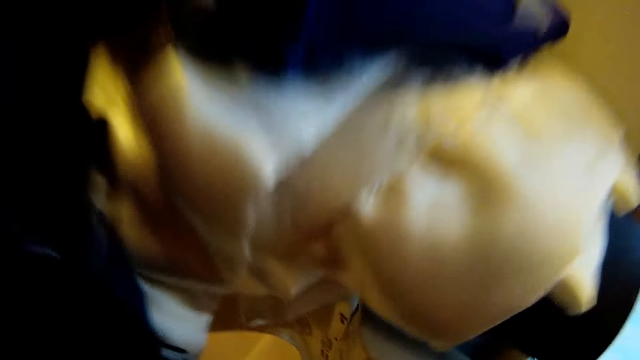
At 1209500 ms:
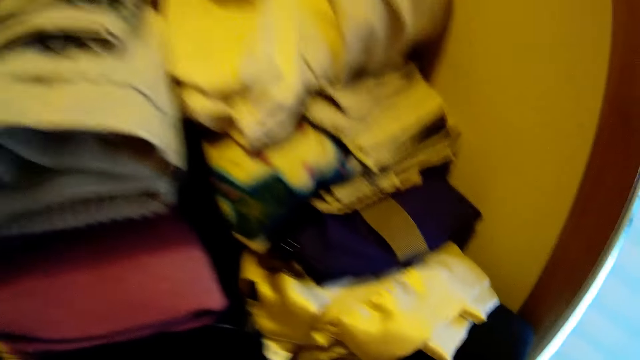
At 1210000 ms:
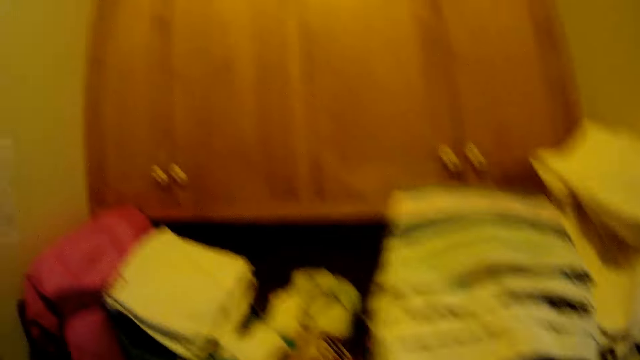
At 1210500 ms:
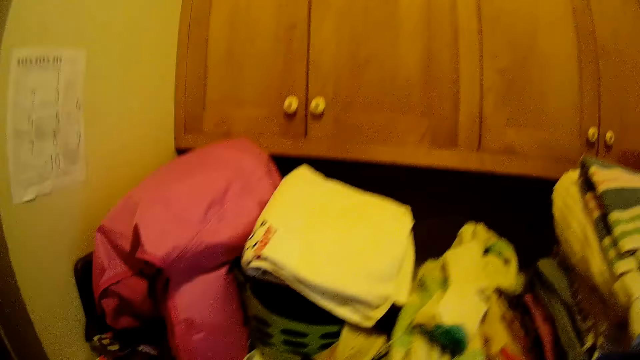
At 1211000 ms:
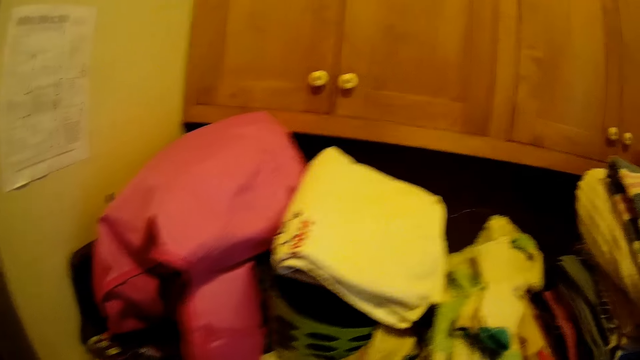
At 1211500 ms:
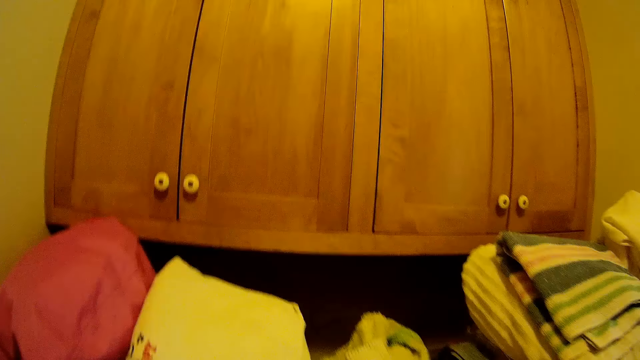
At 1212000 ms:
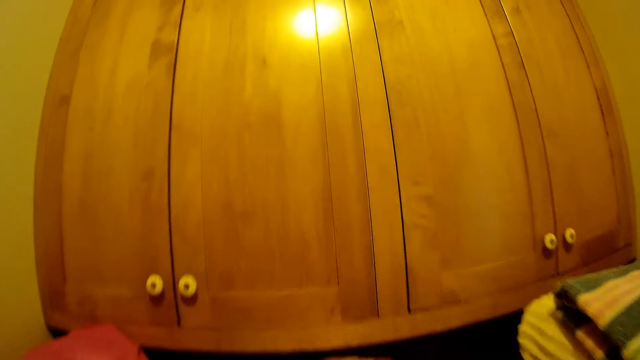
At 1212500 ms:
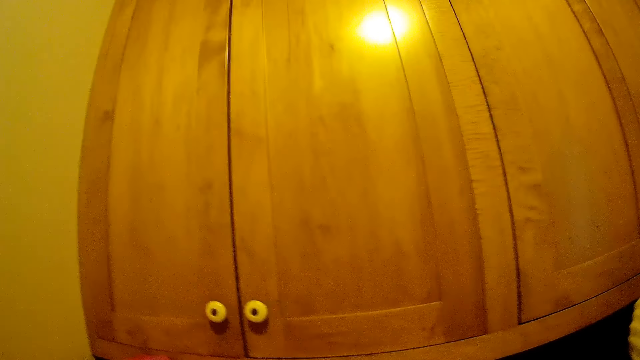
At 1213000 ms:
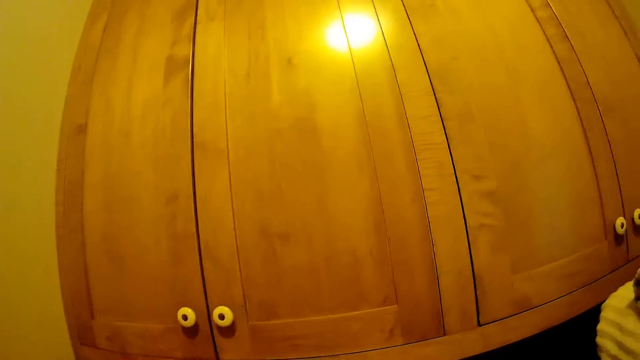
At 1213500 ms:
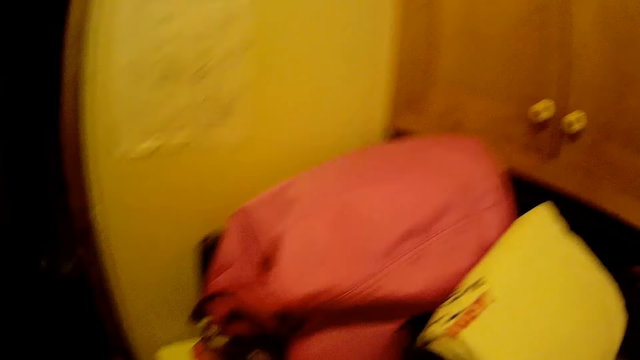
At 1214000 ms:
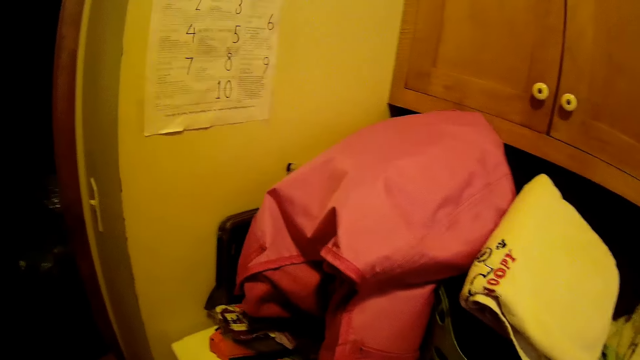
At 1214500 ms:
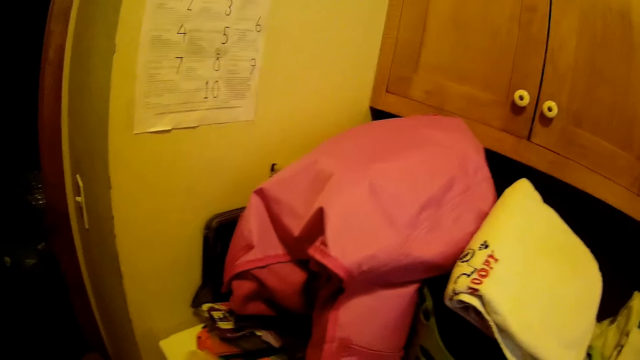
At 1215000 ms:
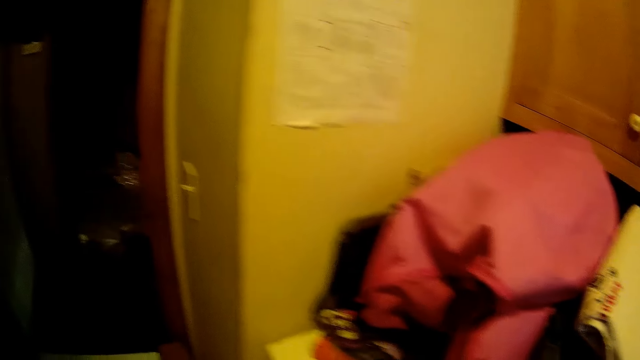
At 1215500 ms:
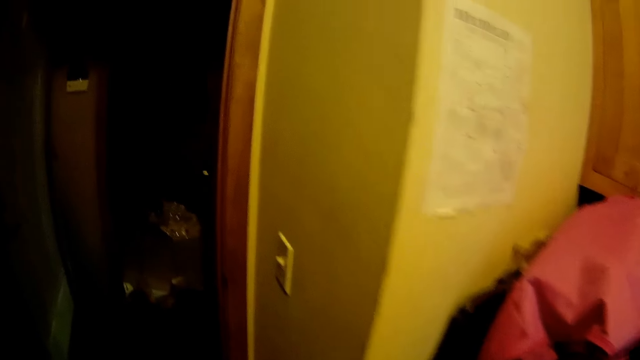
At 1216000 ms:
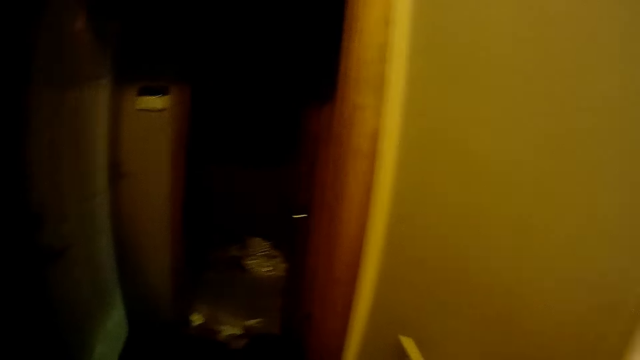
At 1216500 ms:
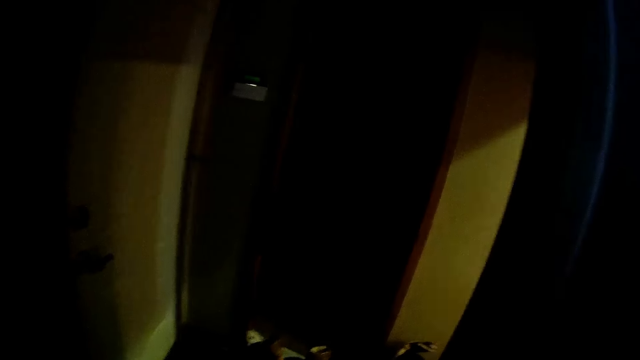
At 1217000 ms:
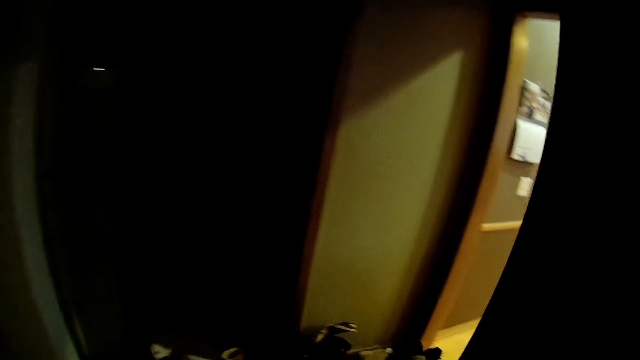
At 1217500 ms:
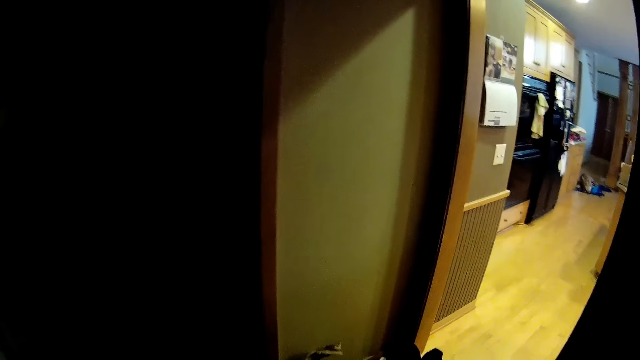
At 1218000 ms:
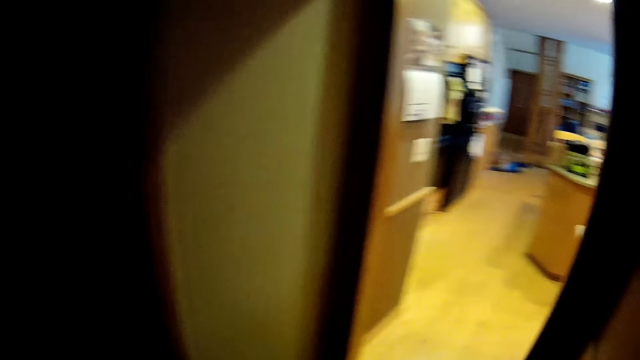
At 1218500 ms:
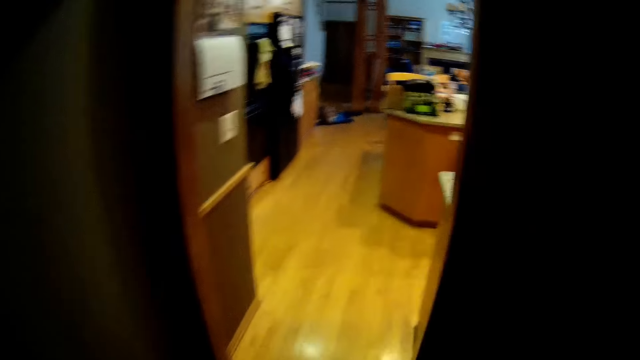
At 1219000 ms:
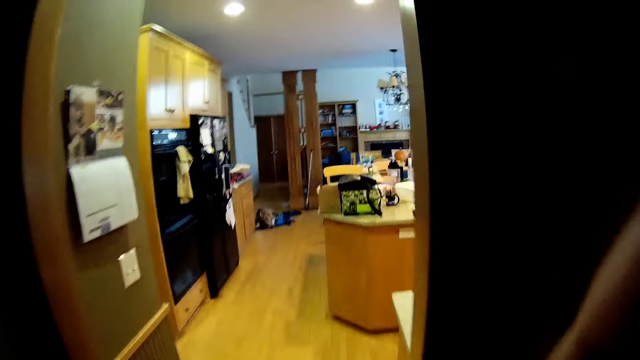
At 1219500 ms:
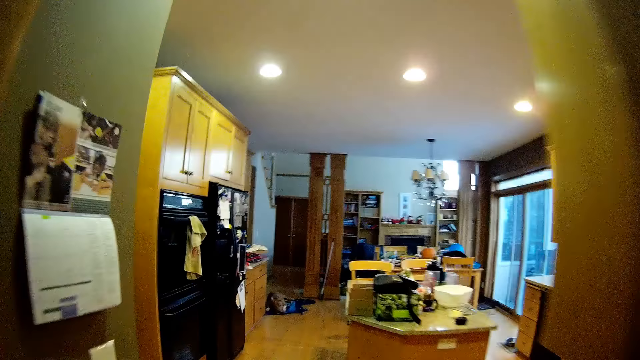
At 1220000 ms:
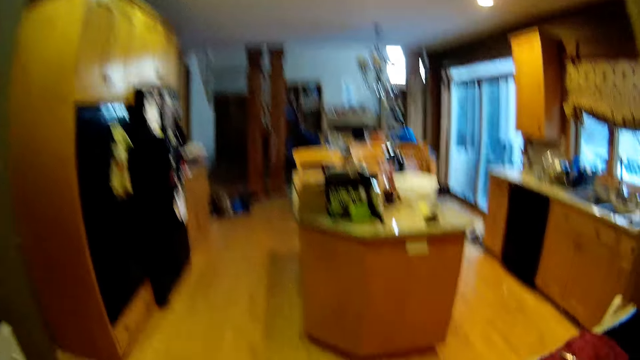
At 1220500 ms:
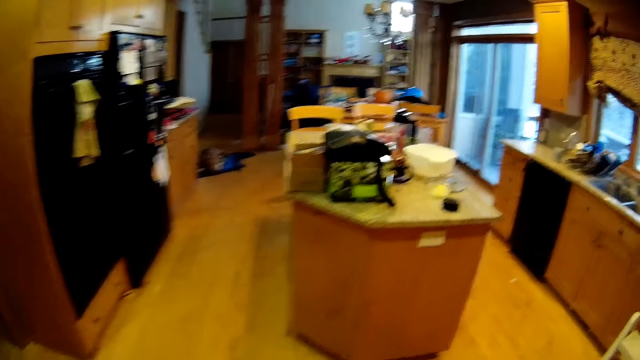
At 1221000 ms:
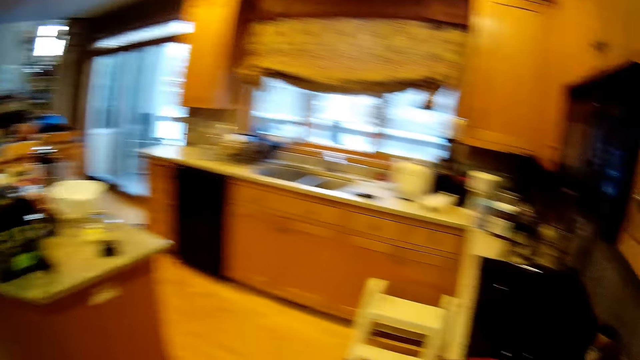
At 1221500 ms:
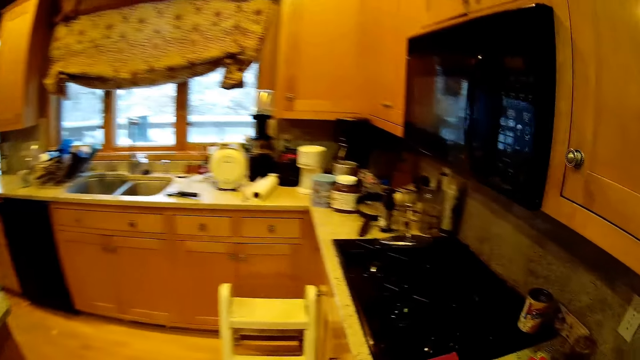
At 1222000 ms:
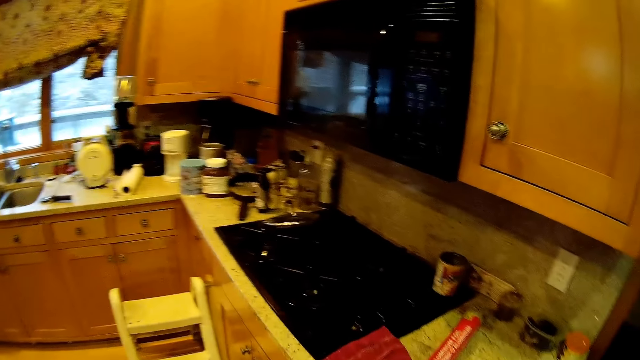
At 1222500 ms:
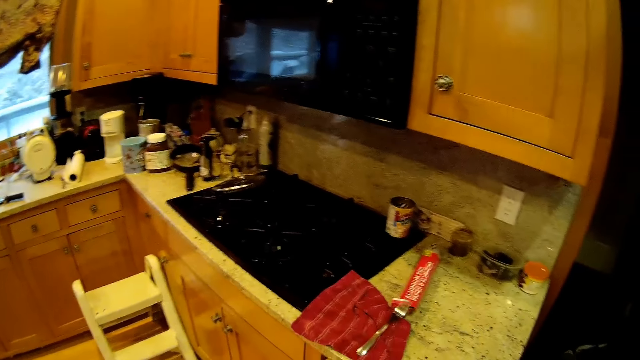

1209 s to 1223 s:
The camera wearer looks at the folded clothes. They walk out of the laundry room. They walk around. They walk into the kitchen.

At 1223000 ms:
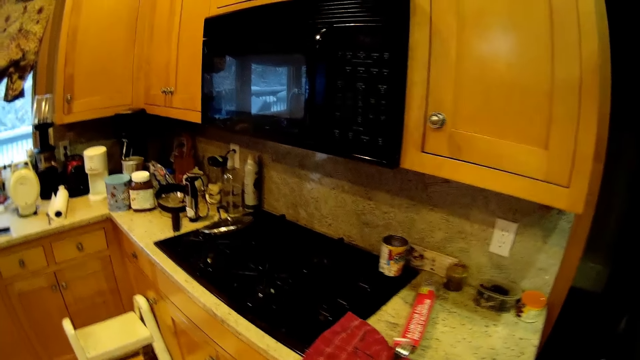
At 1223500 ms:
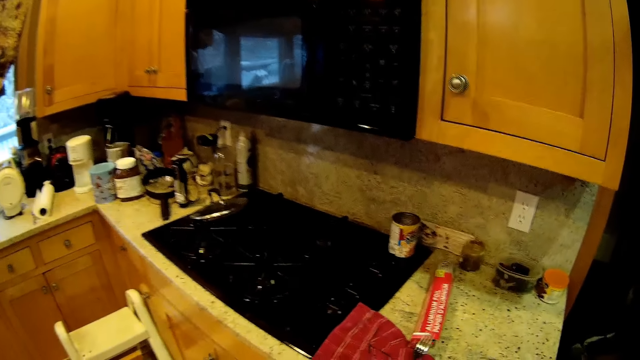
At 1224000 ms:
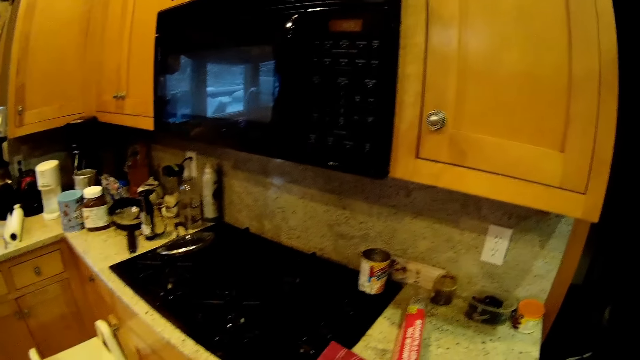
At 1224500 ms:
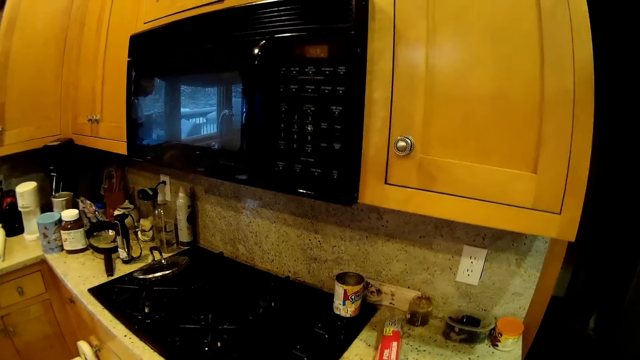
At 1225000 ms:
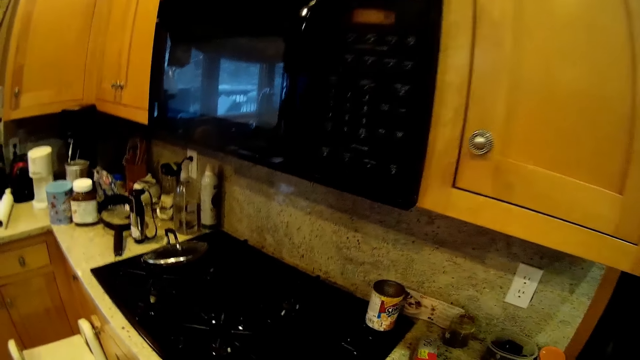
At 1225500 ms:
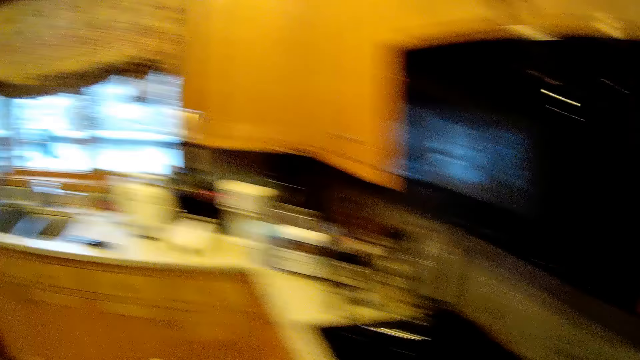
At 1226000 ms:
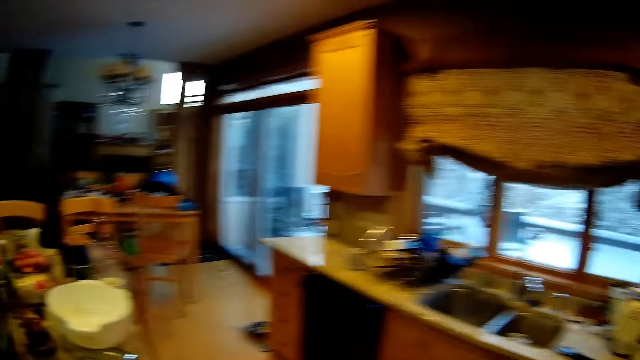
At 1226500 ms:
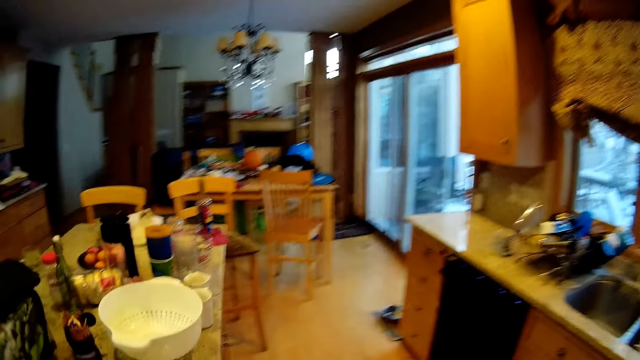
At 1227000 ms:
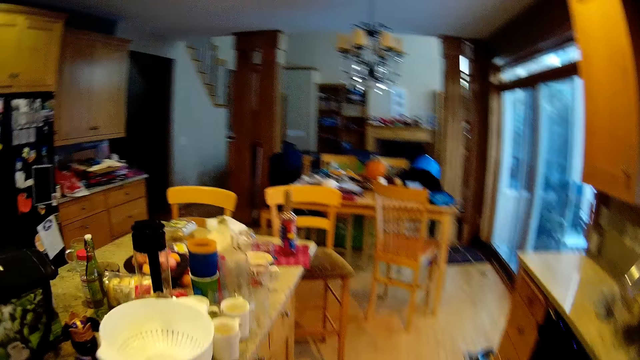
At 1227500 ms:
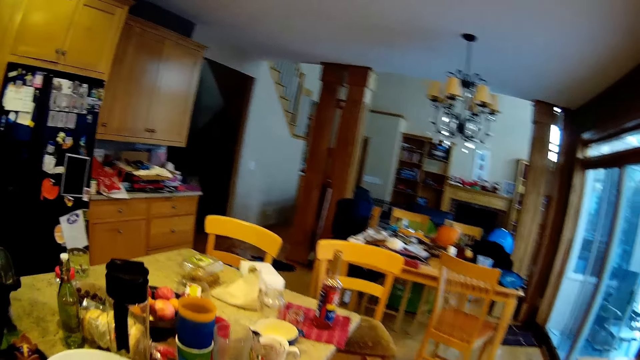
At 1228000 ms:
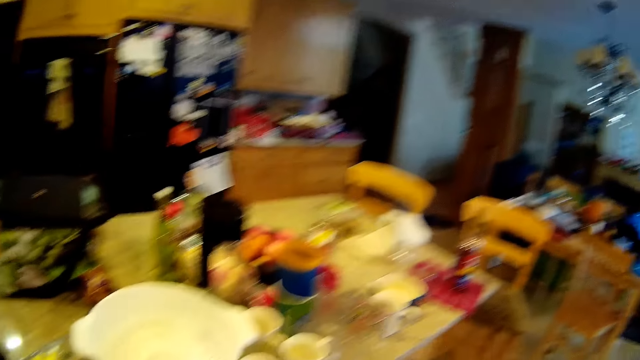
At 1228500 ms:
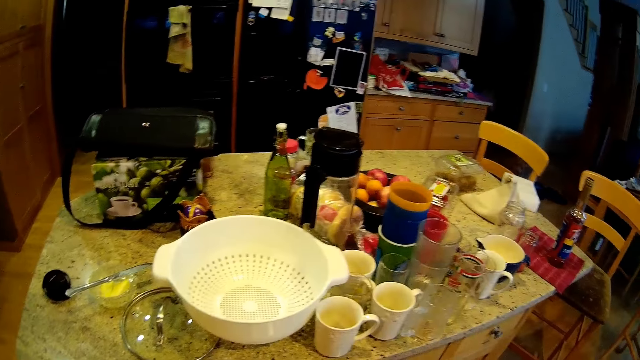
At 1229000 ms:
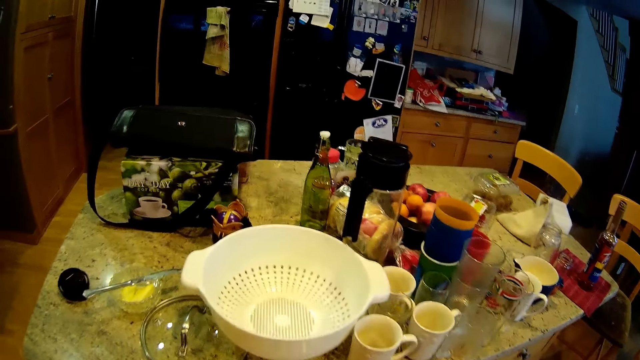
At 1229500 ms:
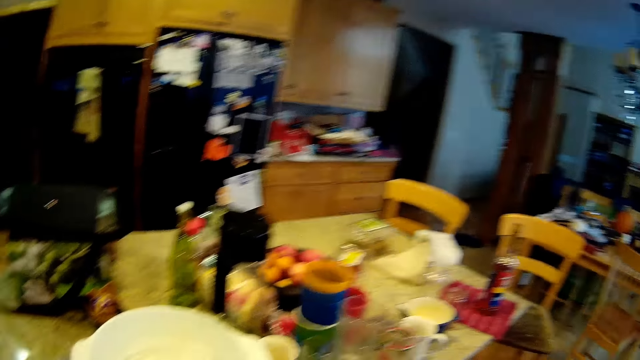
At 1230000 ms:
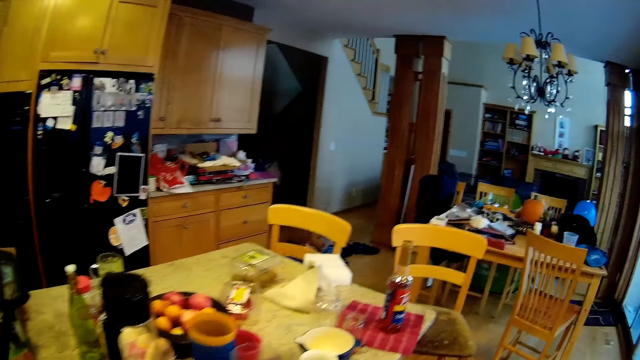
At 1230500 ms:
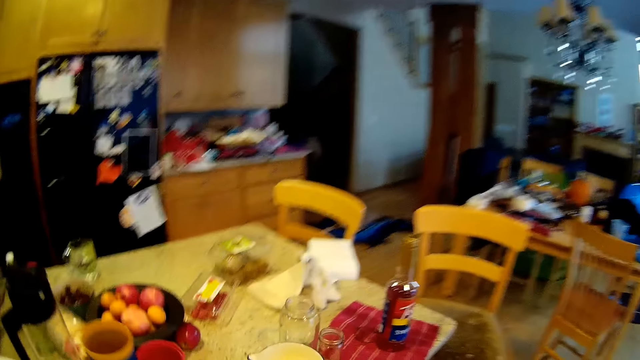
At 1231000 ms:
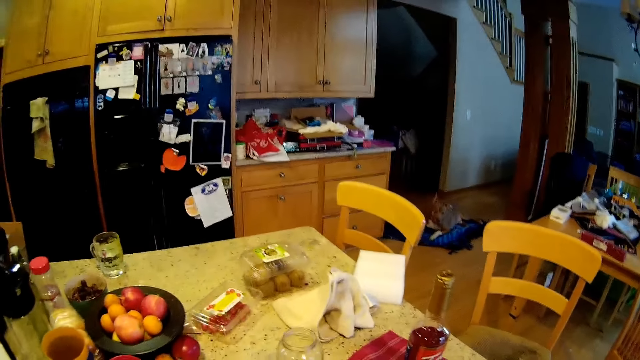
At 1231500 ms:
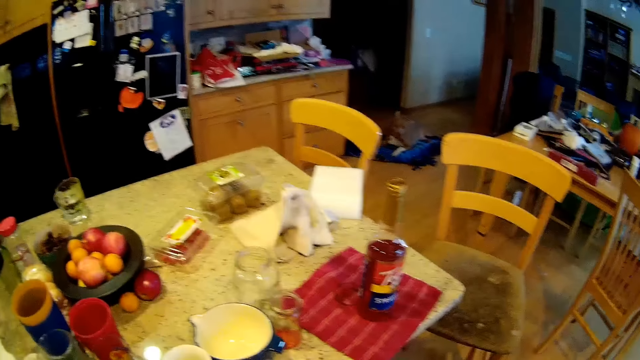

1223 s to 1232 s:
The camera wearer picks up aluminum foil from the sink table. They walk around the kitchen.
